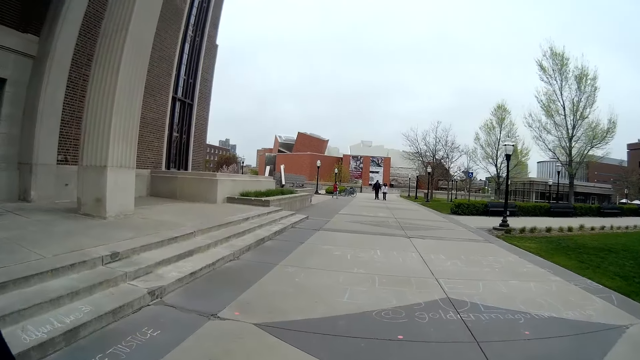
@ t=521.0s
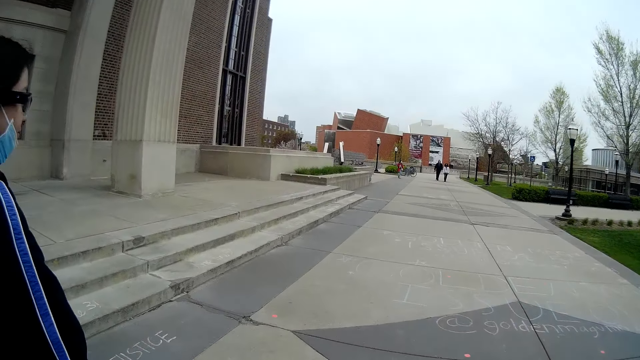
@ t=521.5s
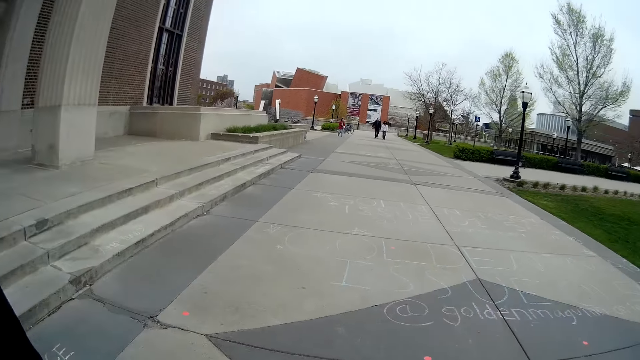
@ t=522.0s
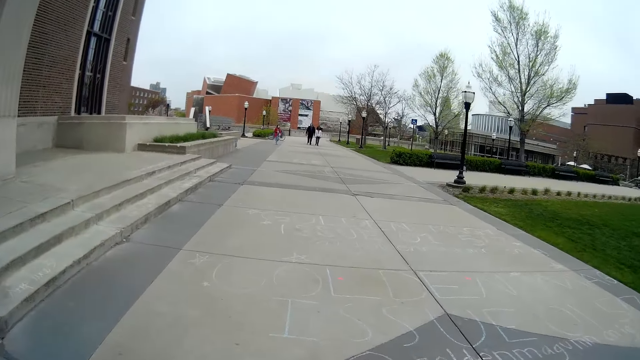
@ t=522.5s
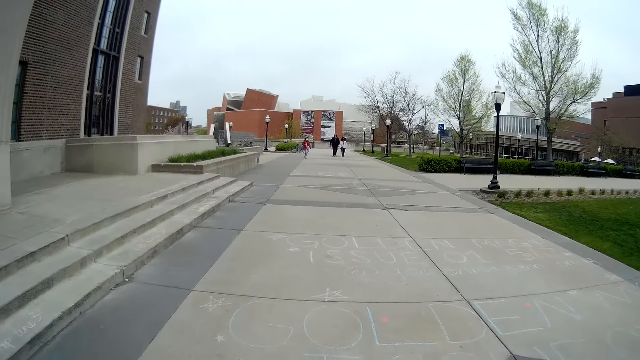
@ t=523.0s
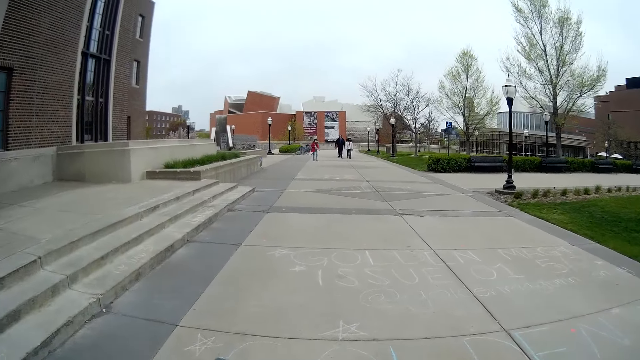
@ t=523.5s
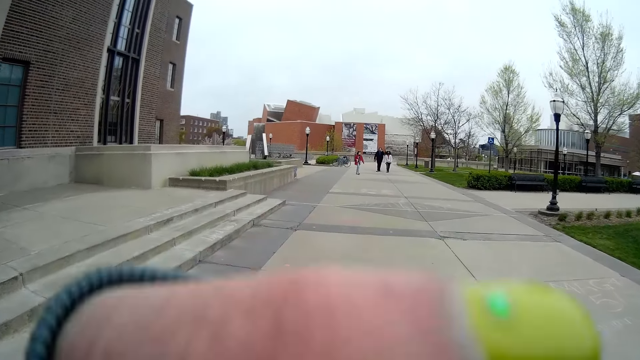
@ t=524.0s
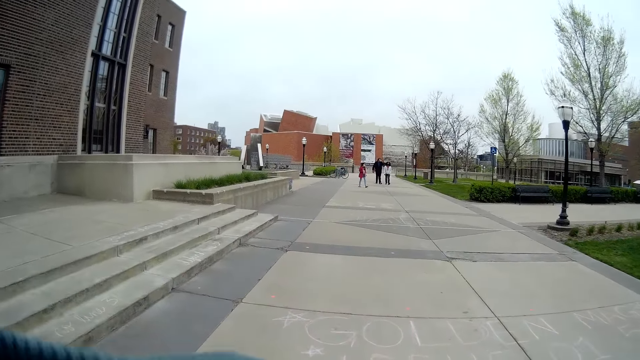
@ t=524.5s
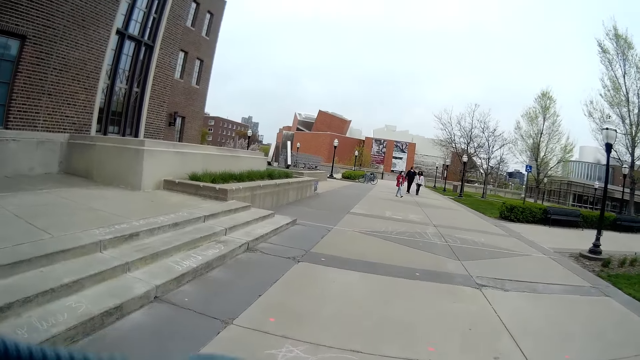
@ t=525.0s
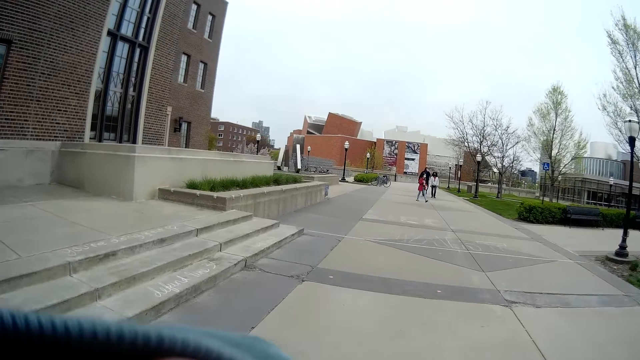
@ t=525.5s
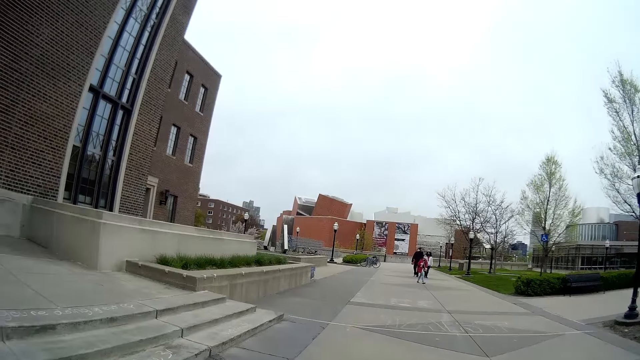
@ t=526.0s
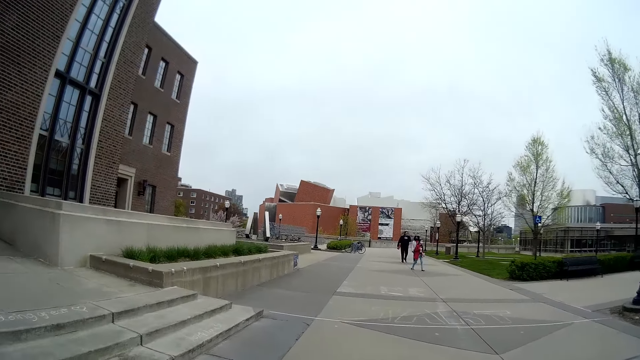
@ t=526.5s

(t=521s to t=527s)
The camera wearer converses with the woman. The woman talks to the camera wearer. The camera wearer moves a hand. The woman walks around.

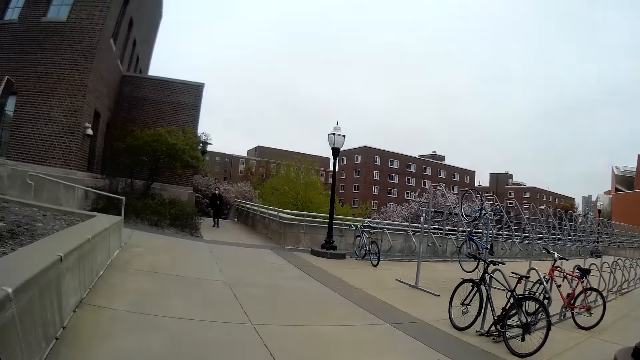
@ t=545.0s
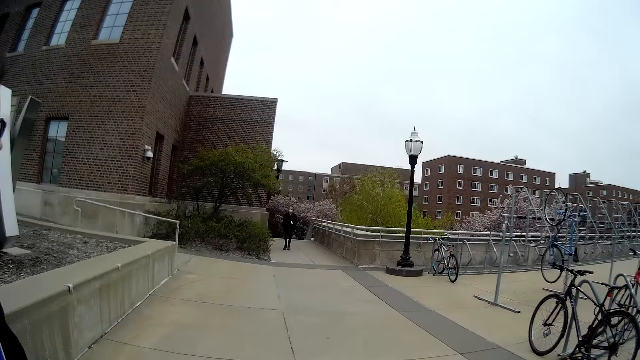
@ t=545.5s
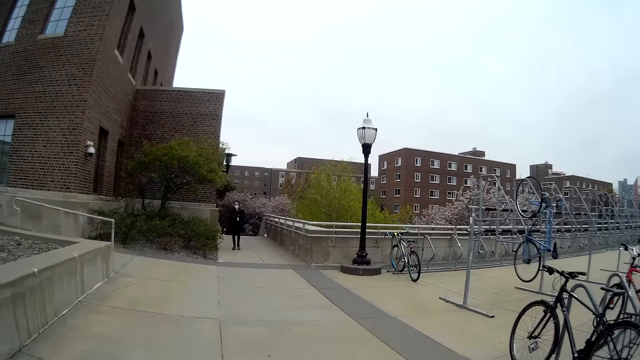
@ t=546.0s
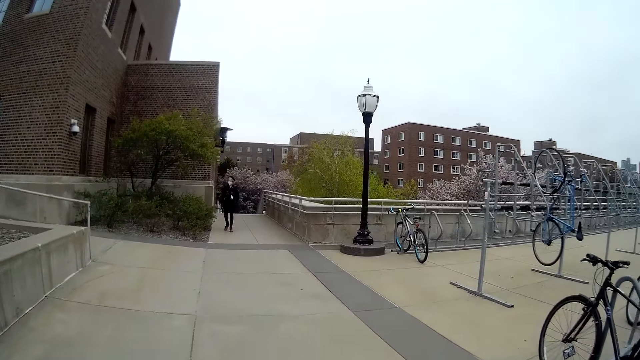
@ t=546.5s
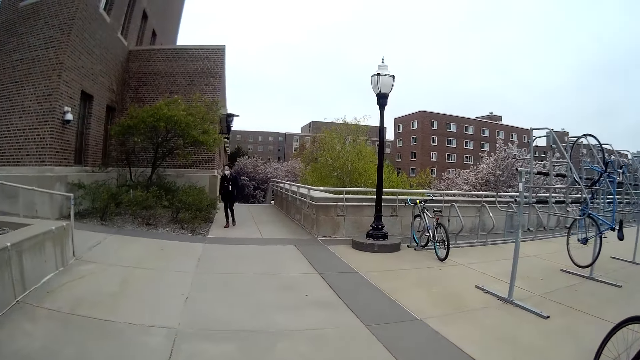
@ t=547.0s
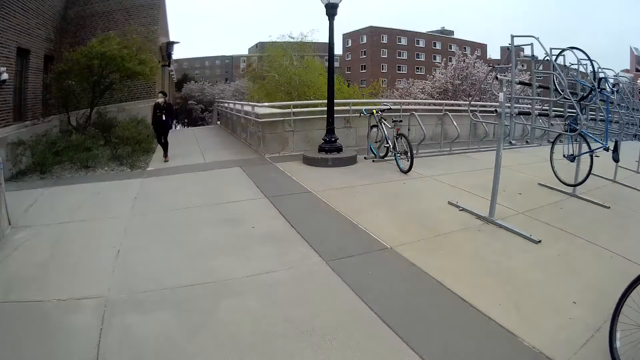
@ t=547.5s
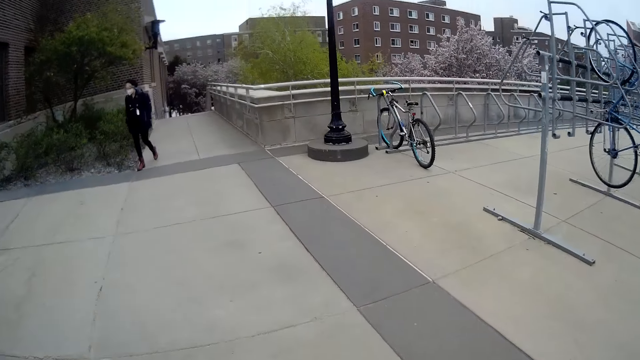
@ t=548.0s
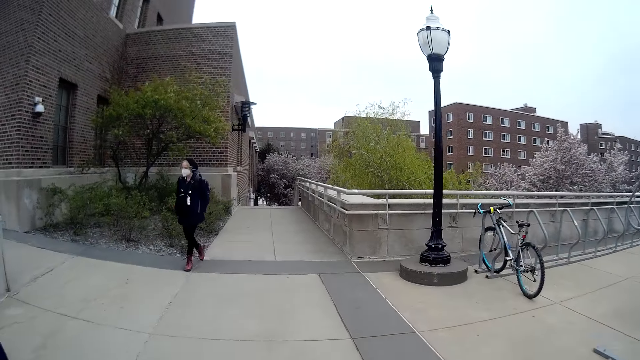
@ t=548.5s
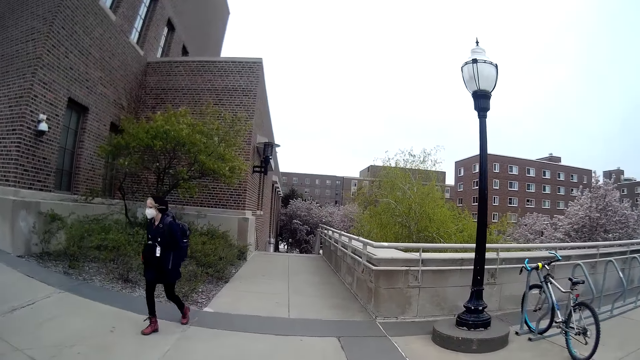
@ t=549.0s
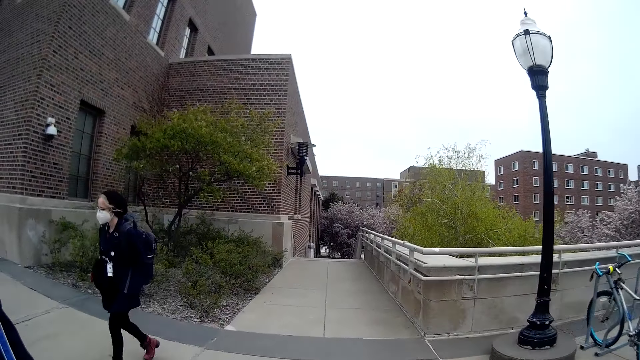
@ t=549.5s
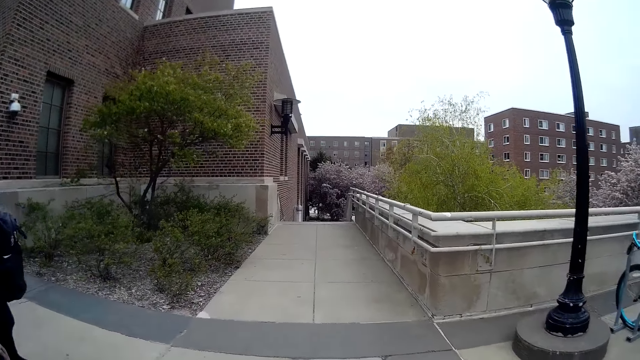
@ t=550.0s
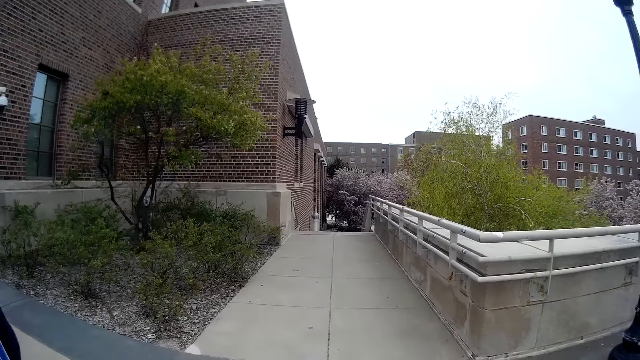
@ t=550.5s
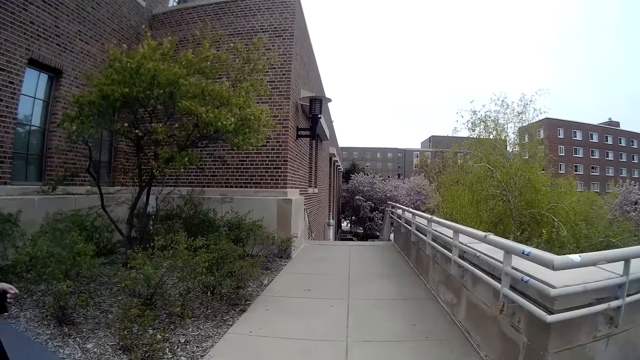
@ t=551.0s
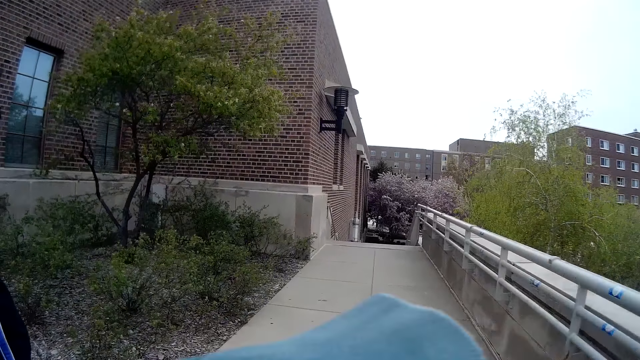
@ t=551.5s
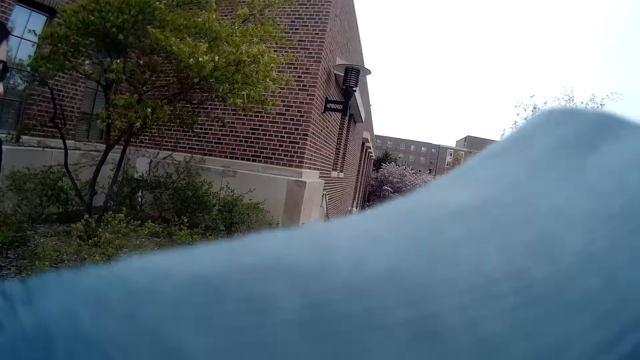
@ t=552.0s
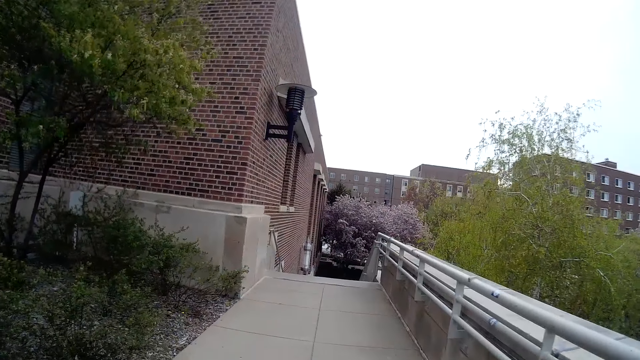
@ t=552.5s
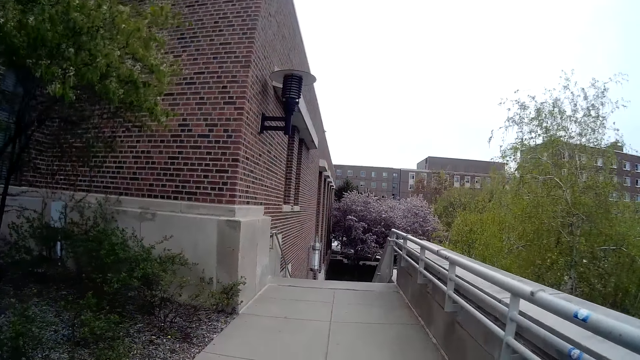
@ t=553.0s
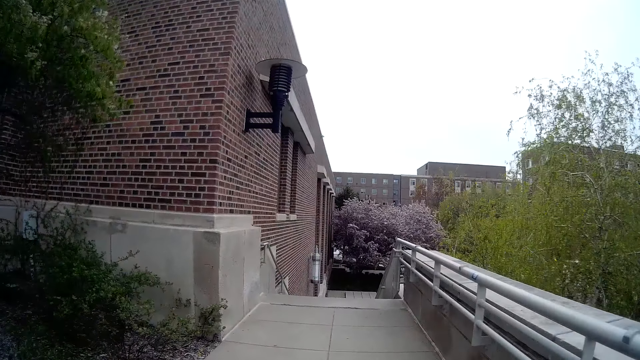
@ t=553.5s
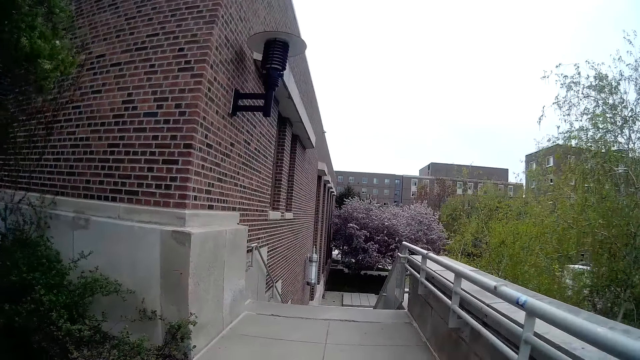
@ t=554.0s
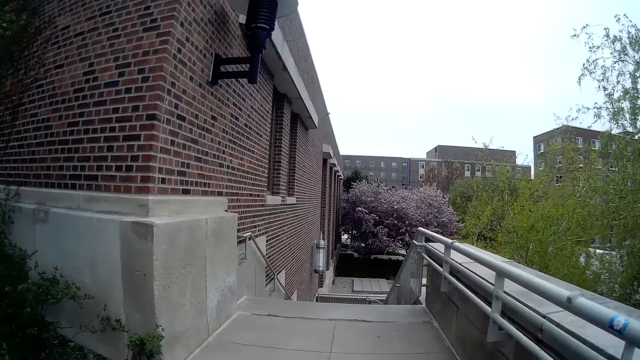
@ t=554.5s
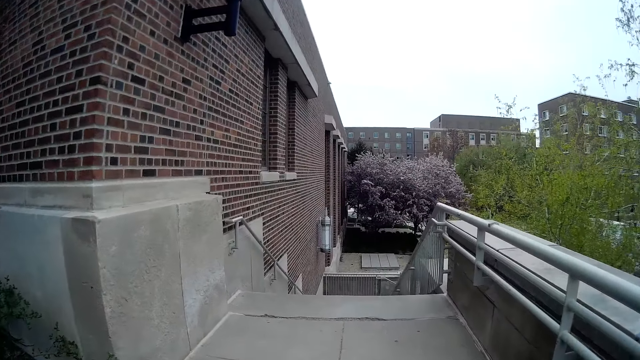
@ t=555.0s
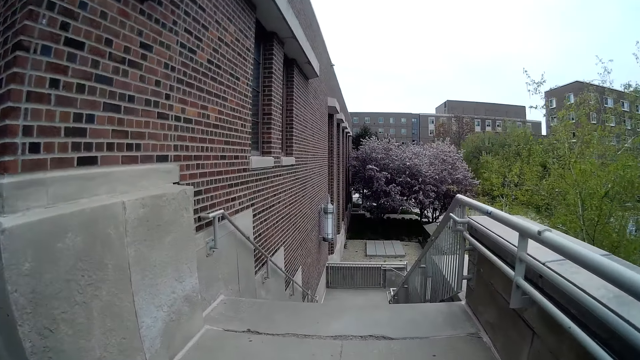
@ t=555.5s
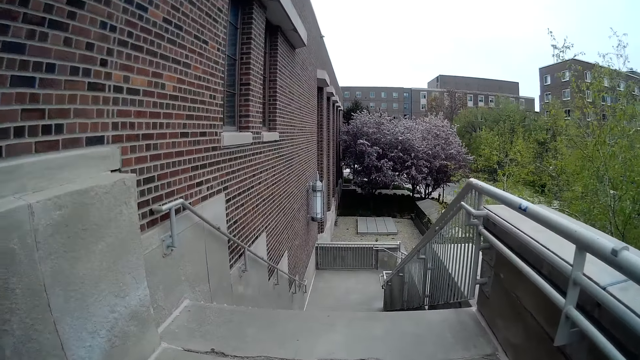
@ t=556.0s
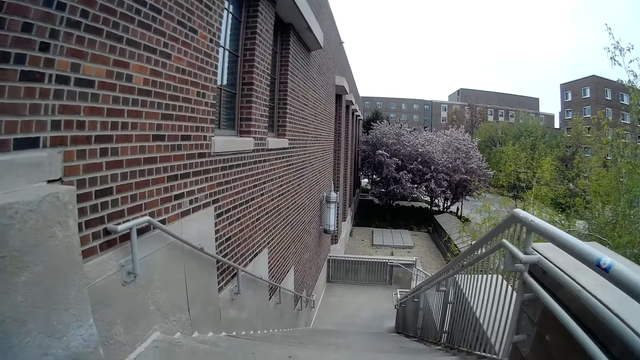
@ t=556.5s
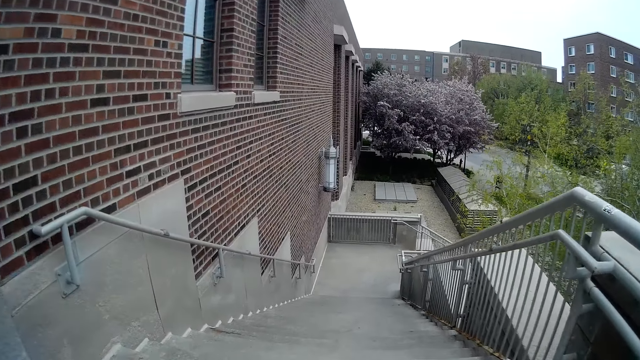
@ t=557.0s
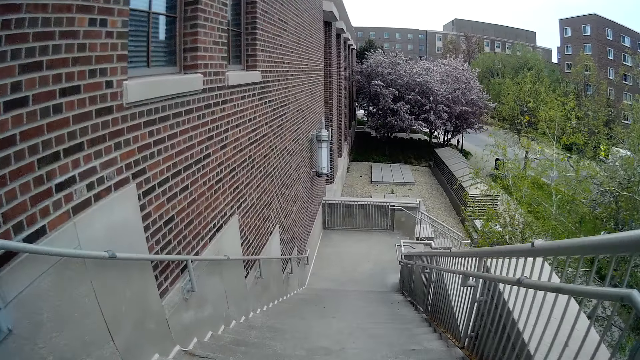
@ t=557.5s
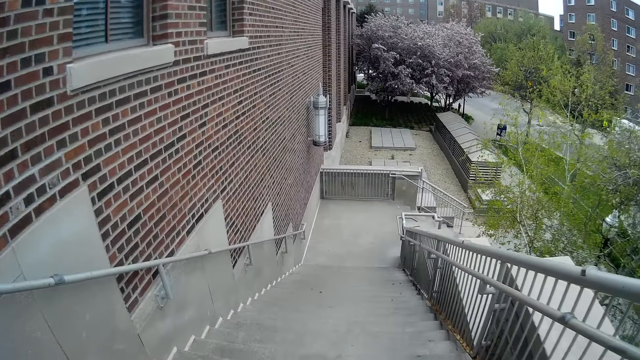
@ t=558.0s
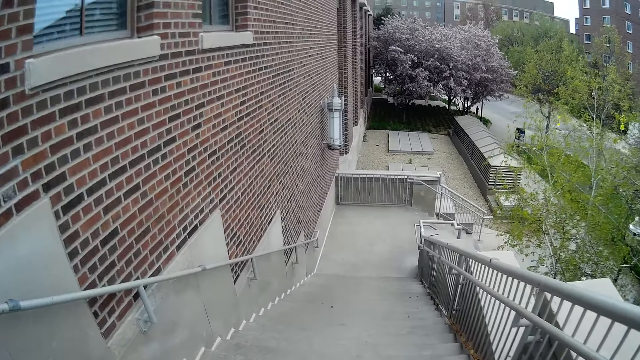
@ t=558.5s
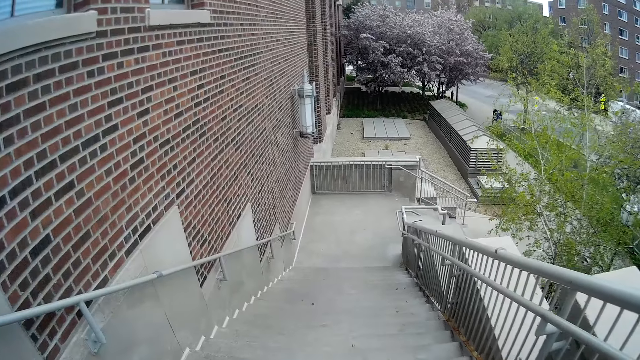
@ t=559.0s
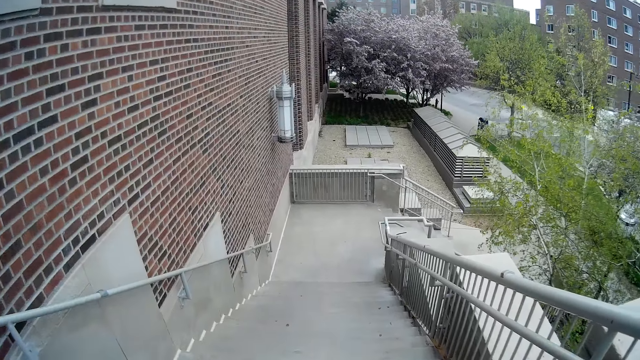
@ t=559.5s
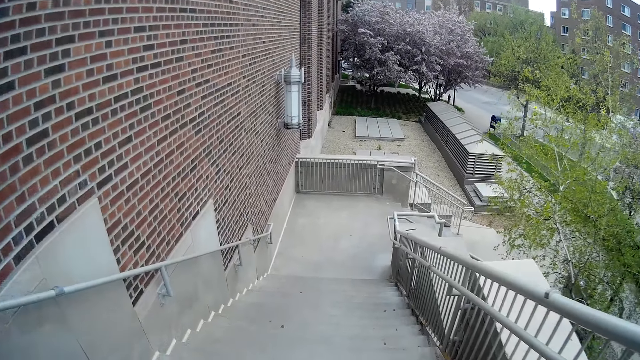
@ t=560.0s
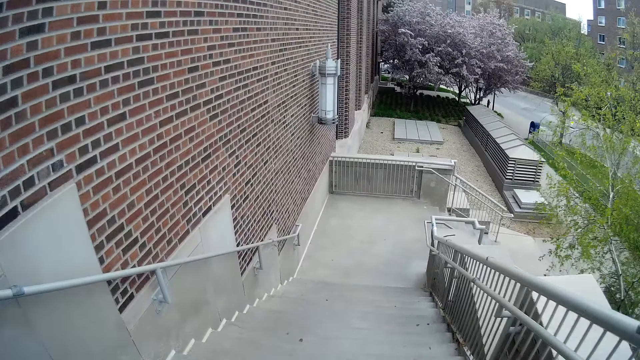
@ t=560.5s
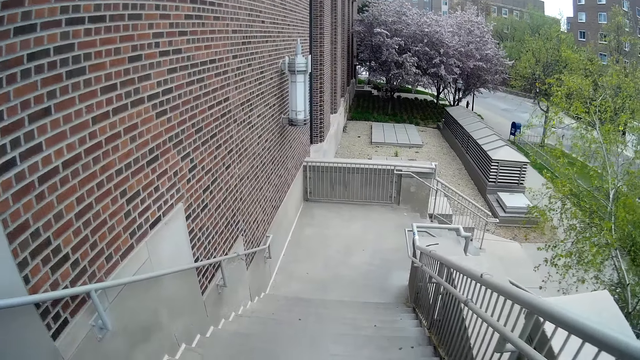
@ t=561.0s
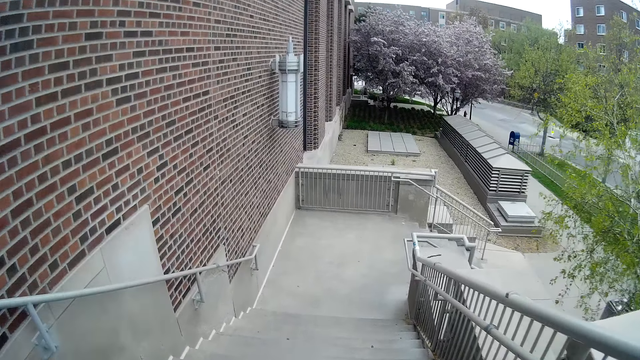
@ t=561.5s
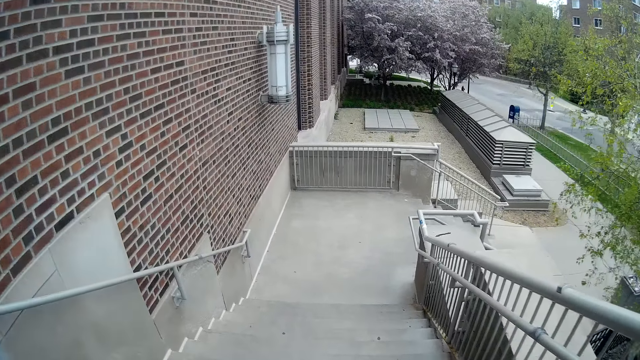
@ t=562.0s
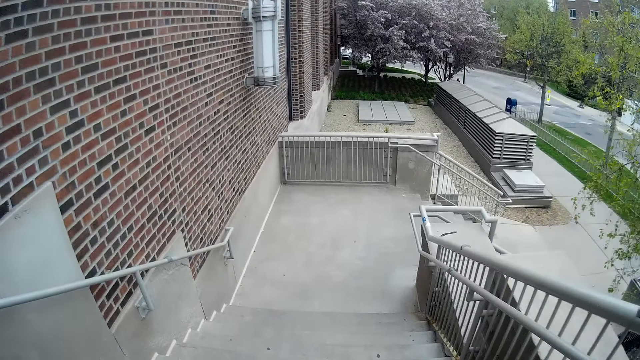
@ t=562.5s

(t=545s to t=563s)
A lady walks around. The camera wearer walks around. They raise a hand. They walk down the stairs.
